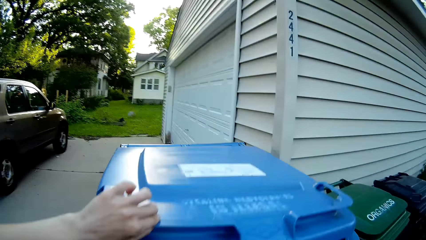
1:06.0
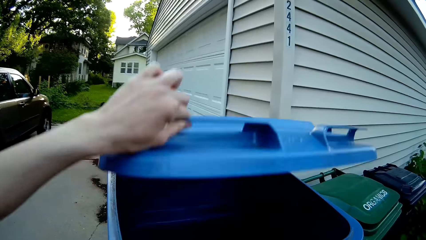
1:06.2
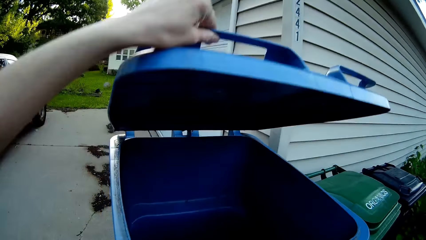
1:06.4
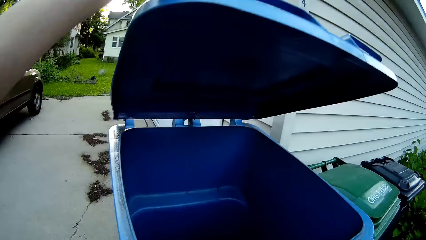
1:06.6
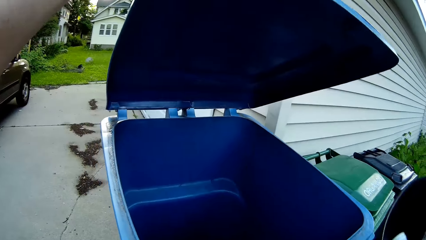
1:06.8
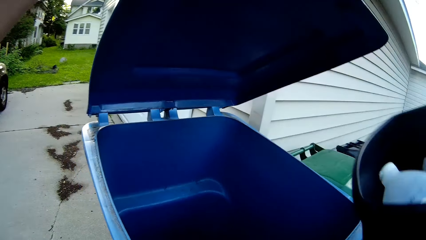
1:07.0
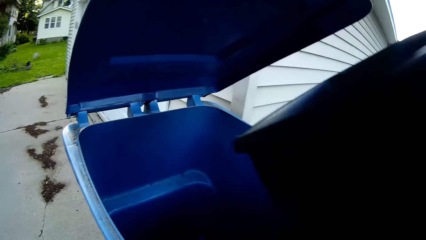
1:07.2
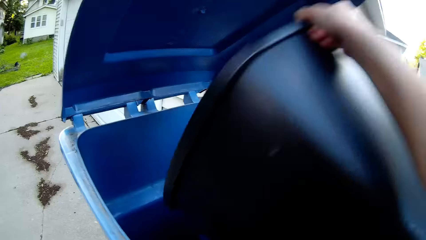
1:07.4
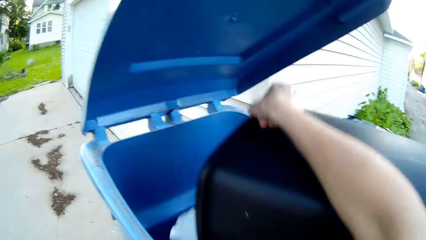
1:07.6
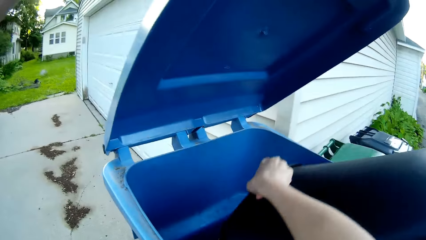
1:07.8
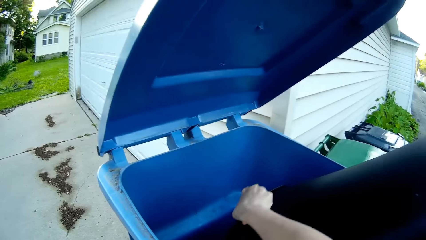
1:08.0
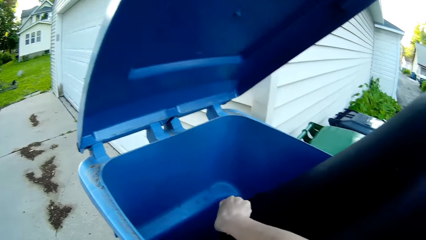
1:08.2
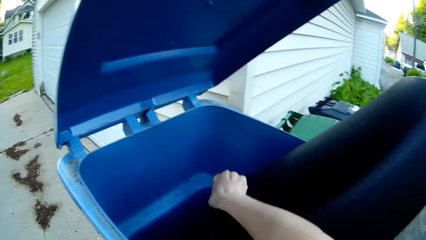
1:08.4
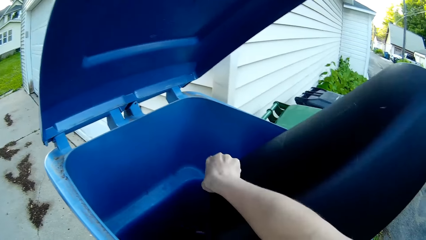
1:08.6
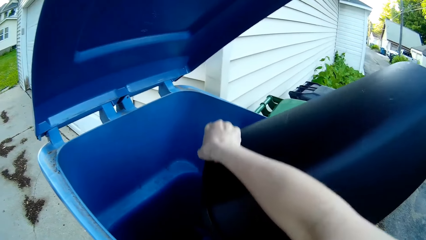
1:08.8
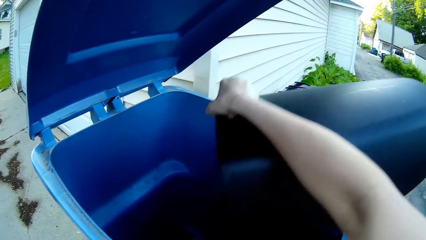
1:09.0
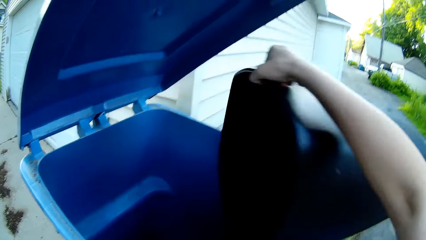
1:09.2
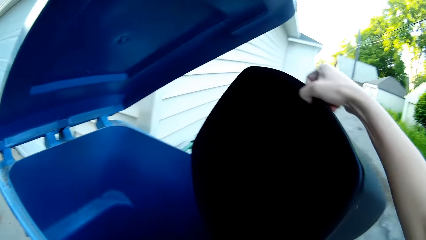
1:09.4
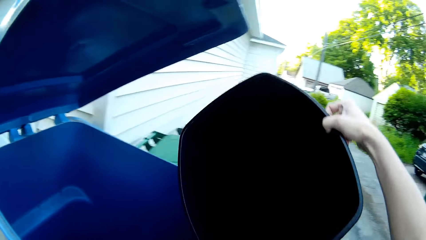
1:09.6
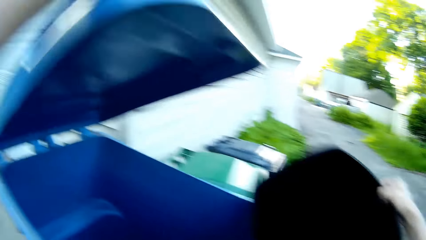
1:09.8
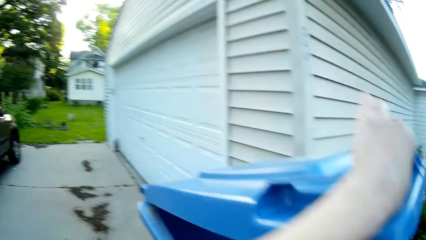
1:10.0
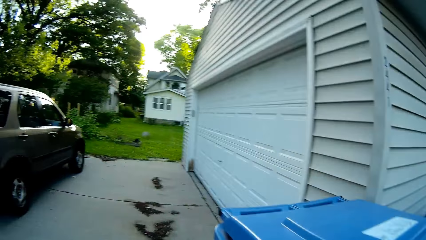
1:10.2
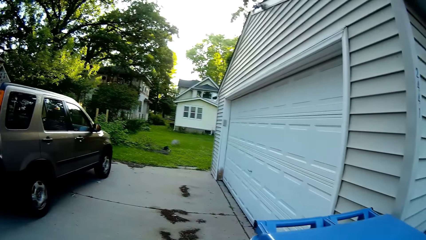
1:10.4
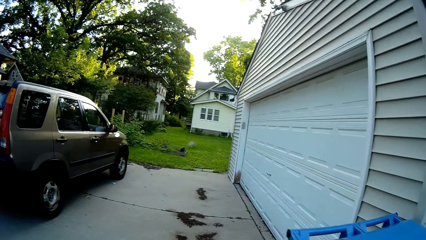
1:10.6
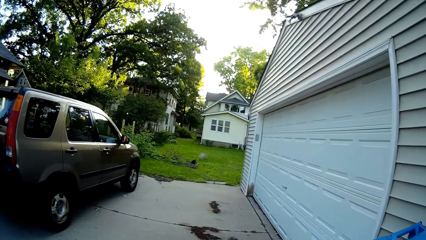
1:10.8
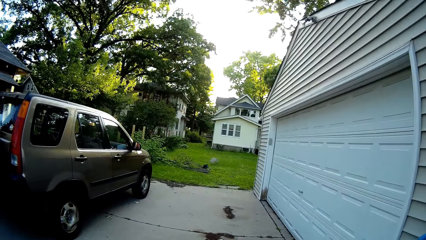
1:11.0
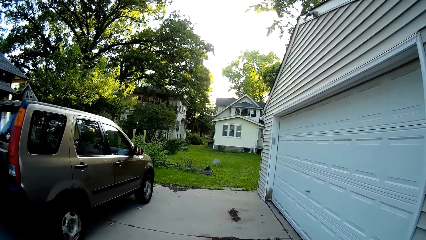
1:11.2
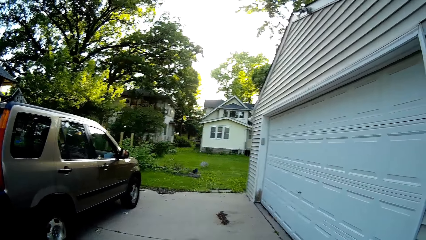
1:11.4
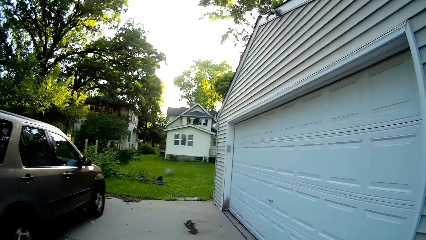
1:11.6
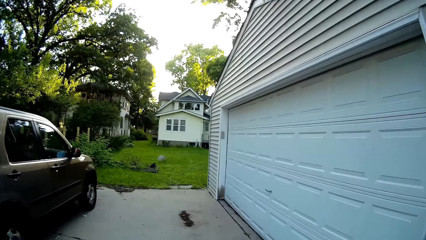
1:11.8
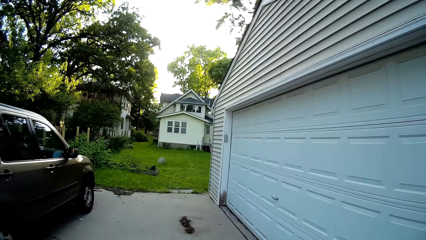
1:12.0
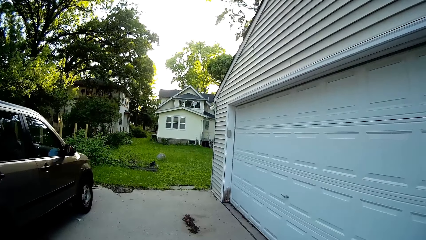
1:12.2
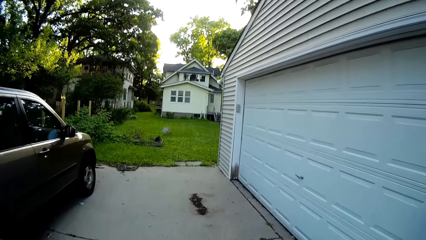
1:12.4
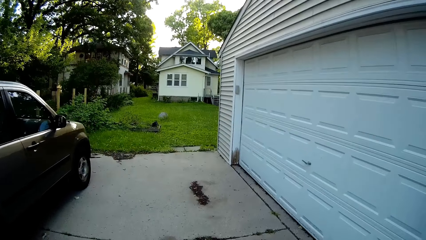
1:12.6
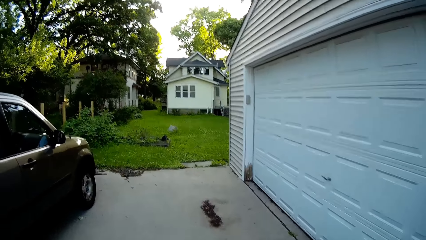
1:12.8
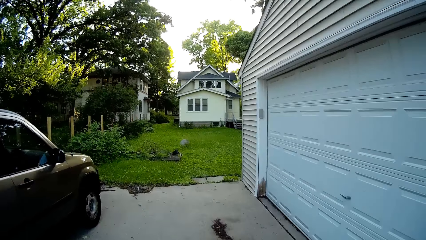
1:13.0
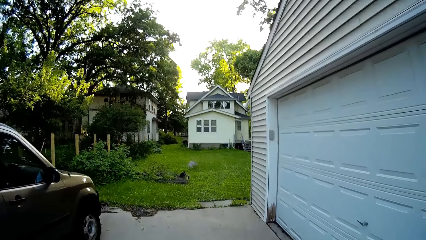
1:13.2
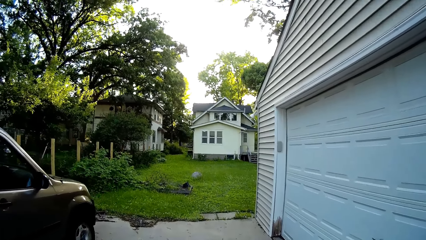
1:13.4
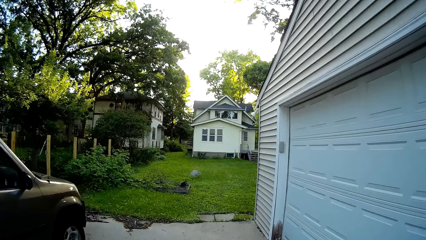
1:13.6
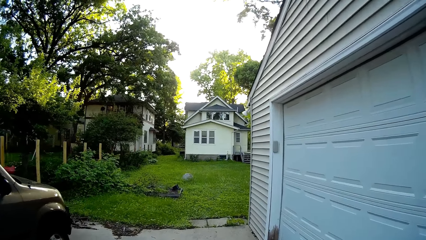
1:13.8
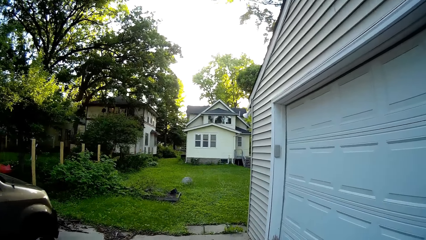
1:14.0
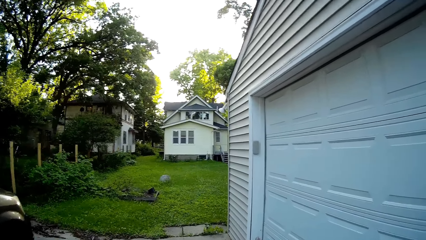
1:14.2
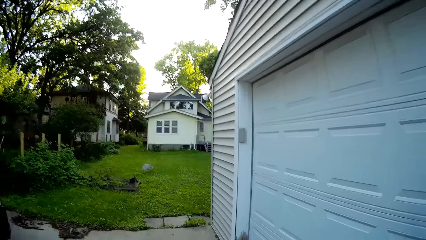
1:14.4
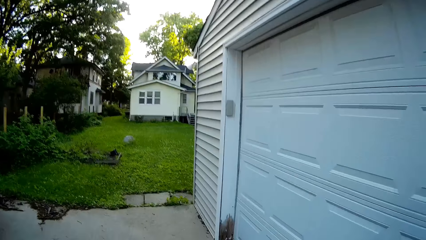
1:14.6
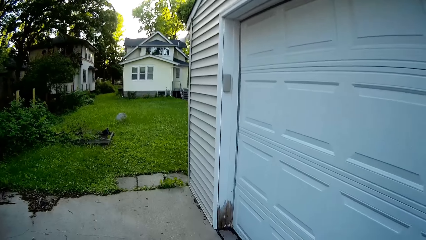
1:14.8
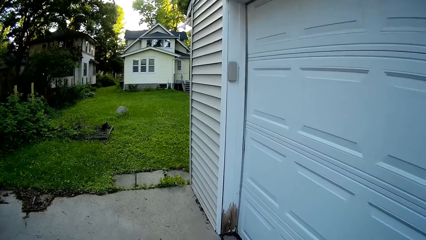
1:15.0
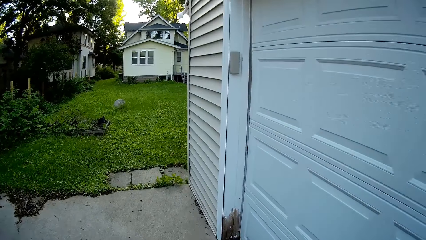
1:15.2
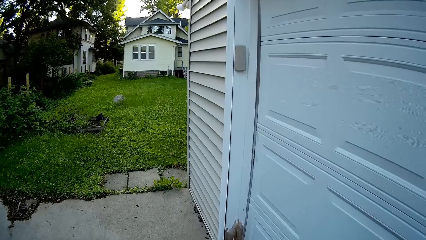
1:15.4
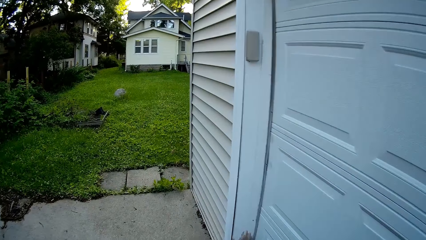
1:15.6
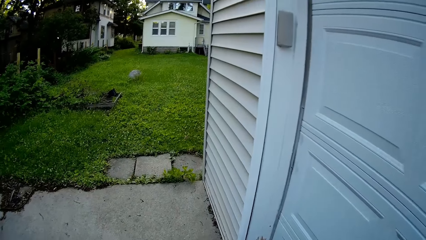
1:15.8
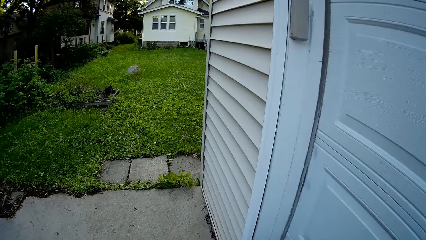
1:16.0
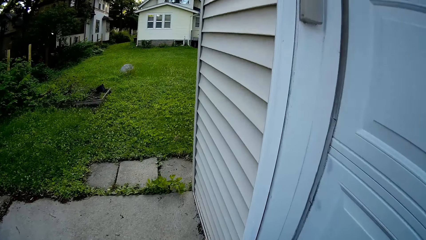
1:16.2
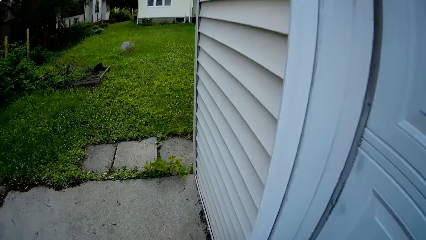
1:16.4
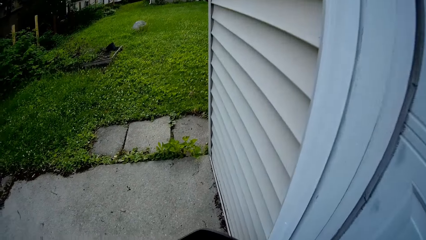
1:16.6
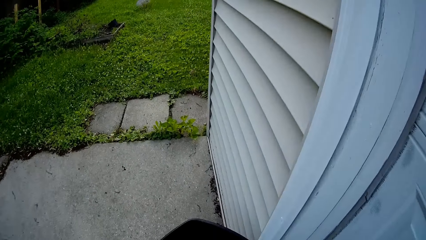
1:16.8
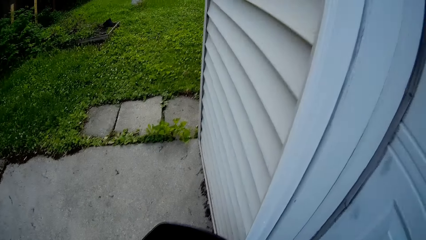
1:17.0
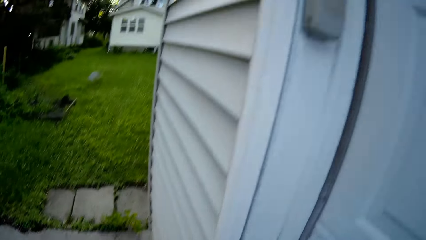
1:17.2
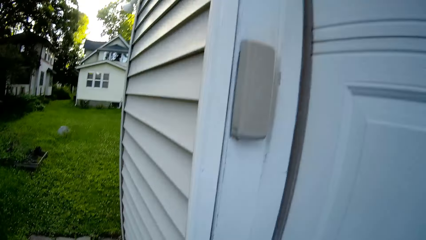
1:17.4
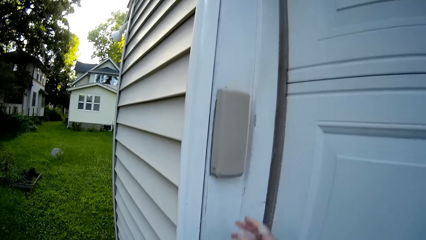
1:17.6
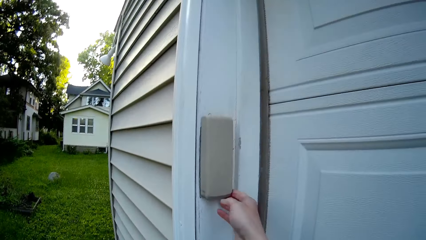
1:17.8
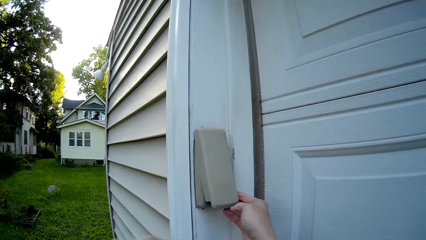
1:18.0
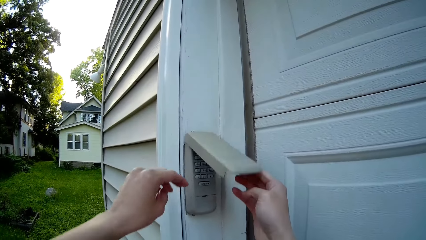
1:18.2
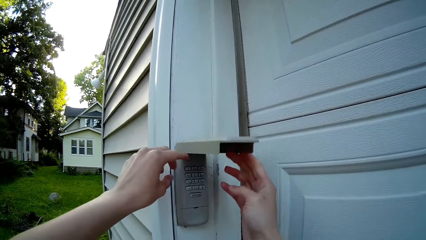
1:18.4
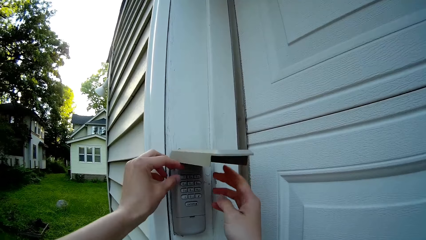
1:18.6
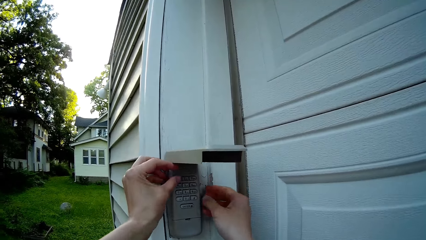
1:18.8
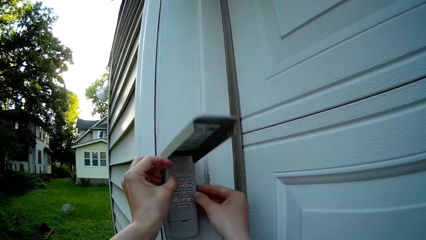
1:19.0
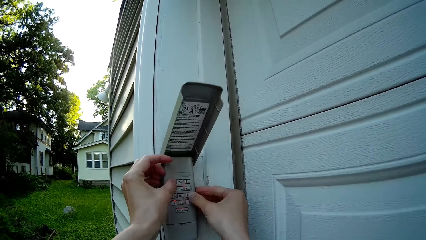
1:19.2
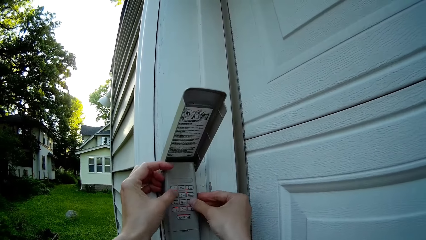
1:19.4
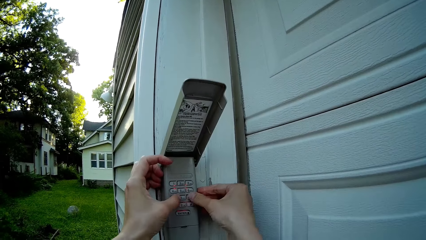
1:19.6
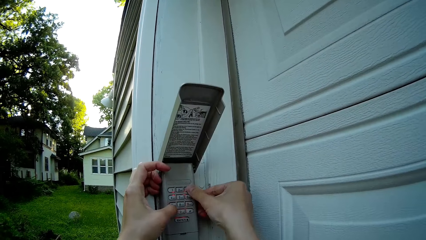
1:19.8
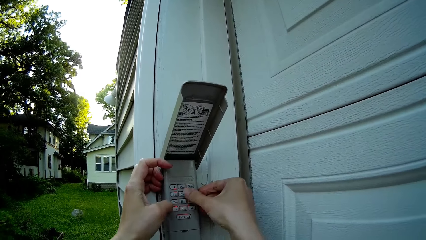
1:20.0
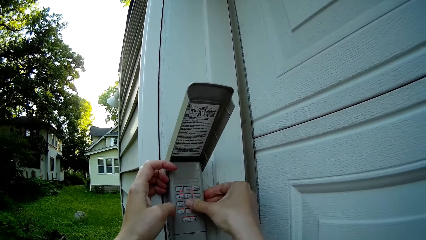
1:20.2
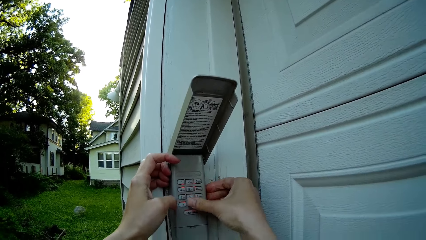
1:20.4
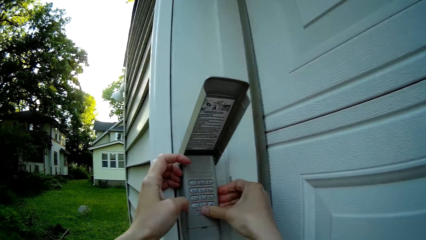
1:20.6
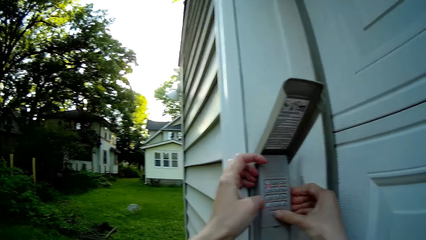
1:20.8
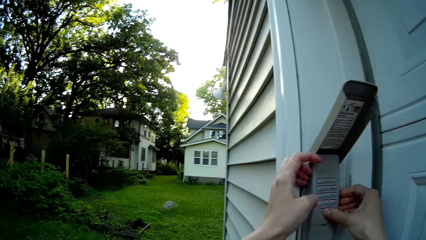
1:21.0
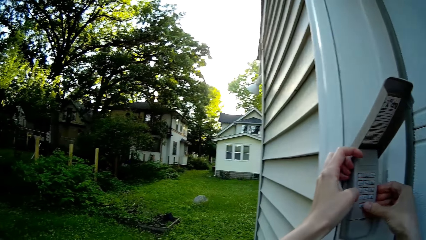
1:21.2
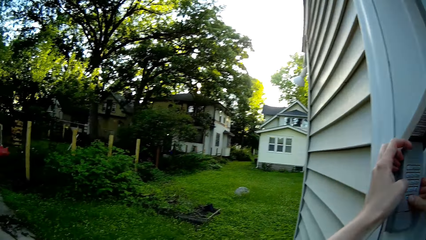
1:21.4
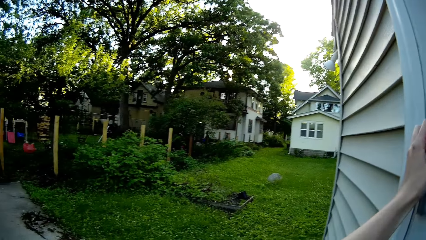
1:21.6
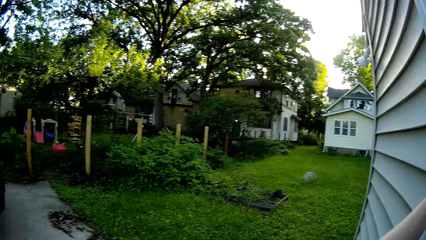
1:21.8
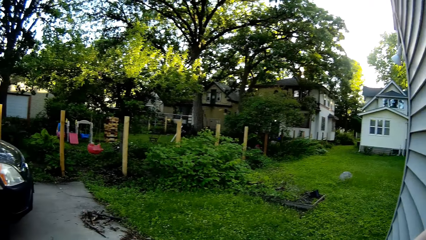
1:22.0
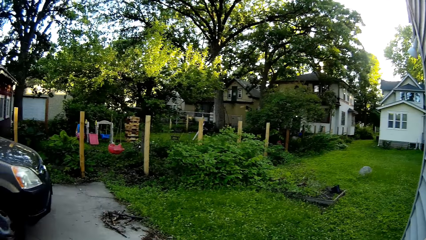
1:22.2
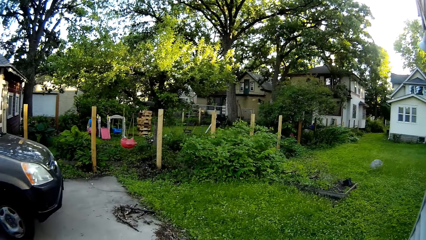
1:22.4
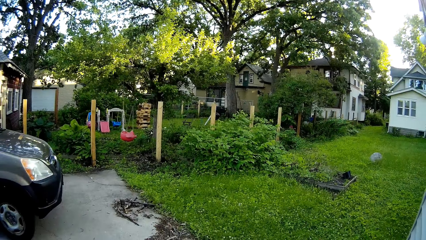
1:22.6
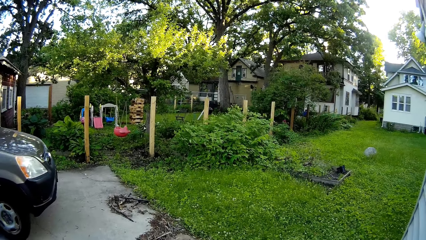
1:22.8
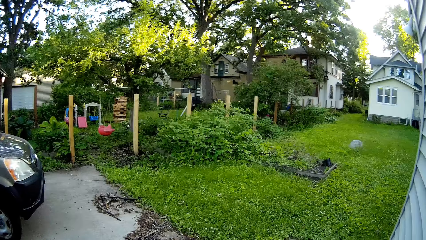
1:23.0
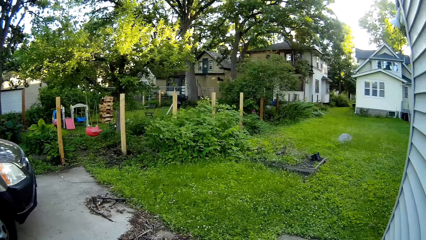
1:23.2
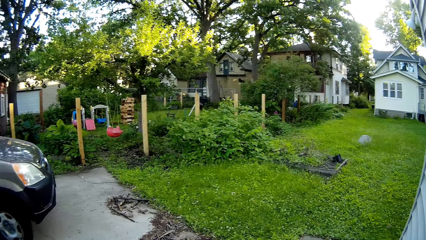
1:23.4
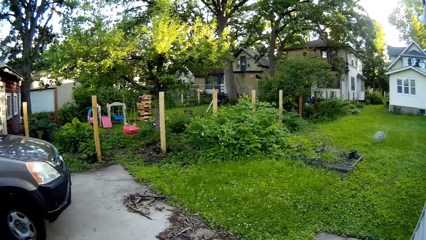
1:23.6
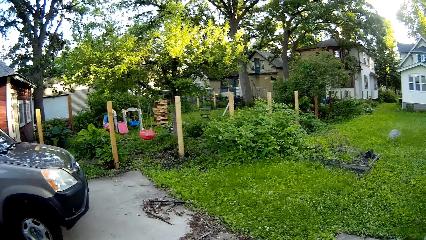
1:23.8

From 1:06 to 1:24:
The camera wearer opens the trash can outside with his left hand. He pours trash from a trash can in his left hand into the trash can outside. He closes the trash can outside with his right hand. He walks to an industrial metal door. He opens a home security system with his right hand. He types digits on the home security system with both hands.
